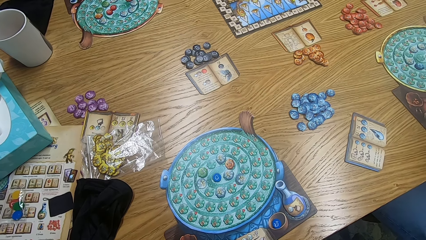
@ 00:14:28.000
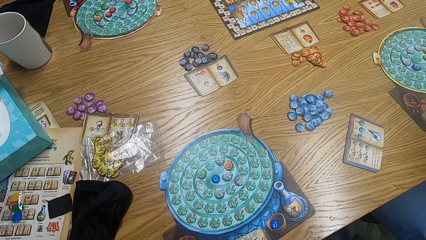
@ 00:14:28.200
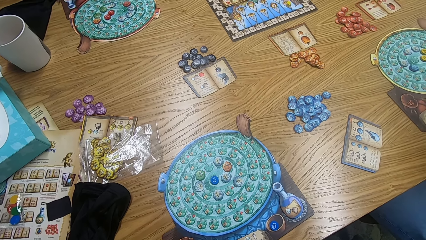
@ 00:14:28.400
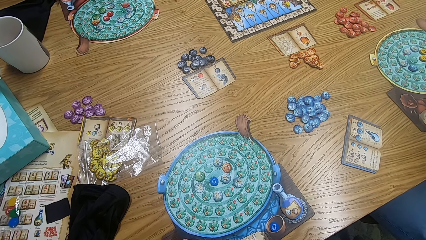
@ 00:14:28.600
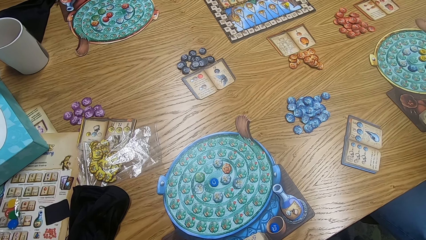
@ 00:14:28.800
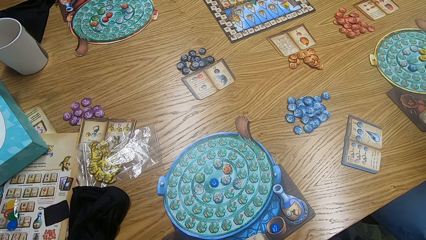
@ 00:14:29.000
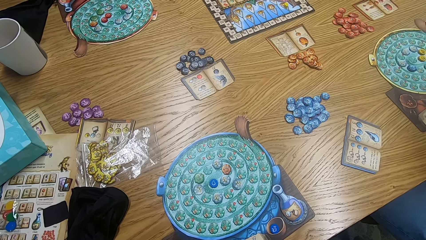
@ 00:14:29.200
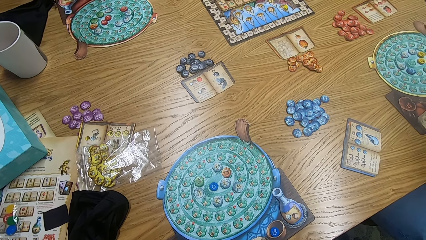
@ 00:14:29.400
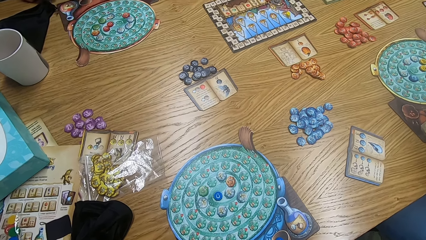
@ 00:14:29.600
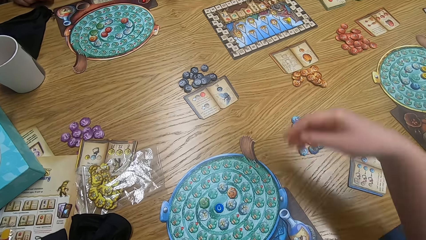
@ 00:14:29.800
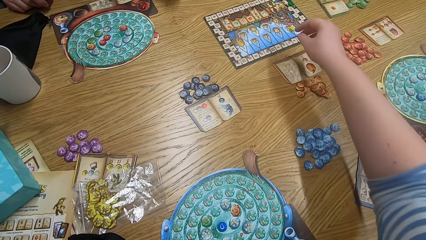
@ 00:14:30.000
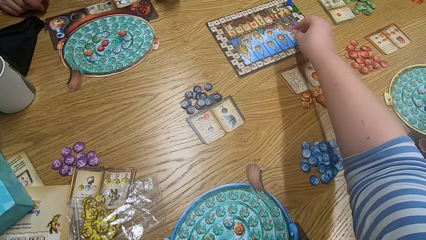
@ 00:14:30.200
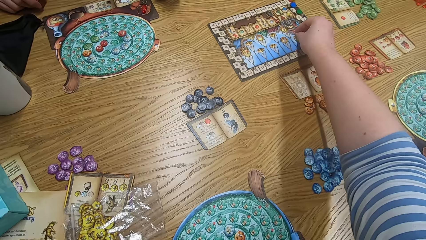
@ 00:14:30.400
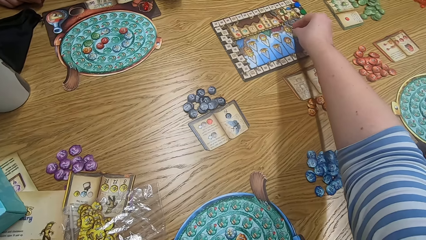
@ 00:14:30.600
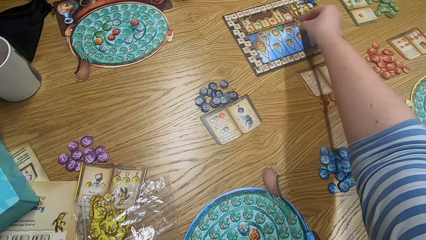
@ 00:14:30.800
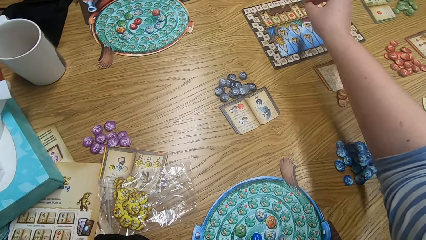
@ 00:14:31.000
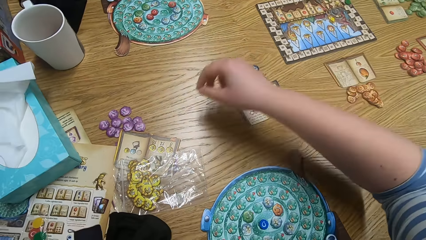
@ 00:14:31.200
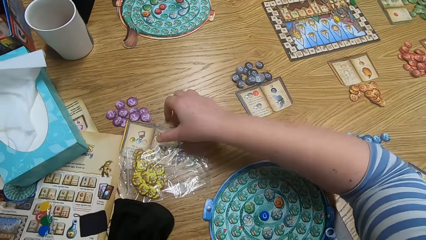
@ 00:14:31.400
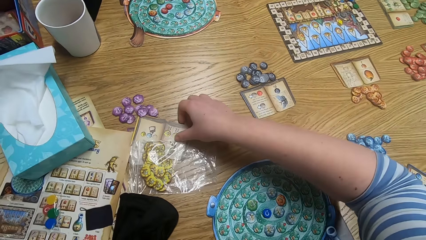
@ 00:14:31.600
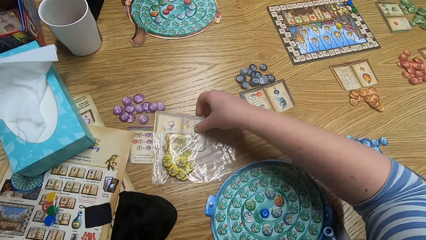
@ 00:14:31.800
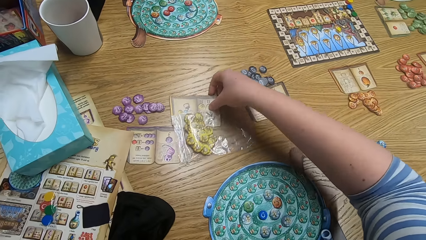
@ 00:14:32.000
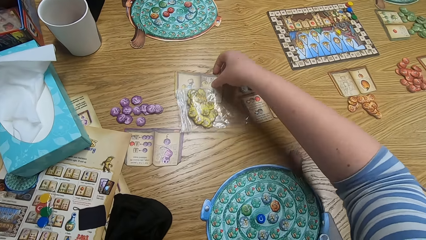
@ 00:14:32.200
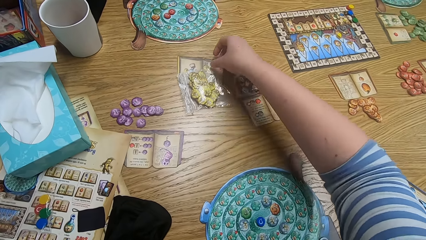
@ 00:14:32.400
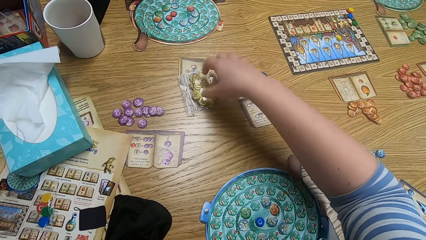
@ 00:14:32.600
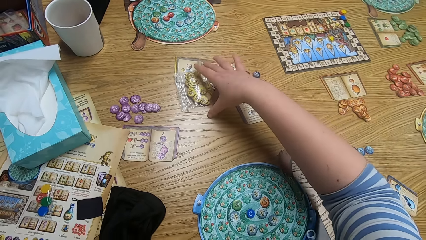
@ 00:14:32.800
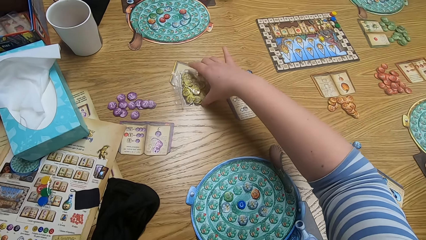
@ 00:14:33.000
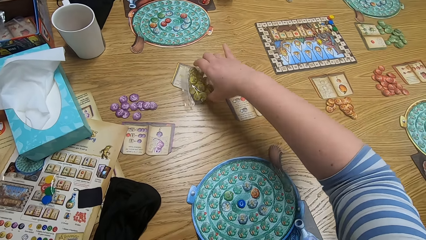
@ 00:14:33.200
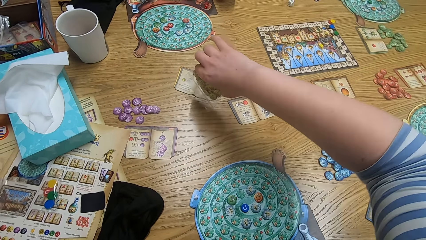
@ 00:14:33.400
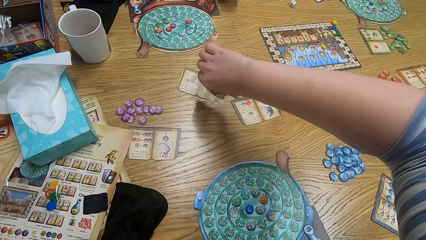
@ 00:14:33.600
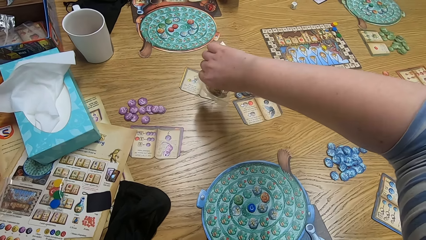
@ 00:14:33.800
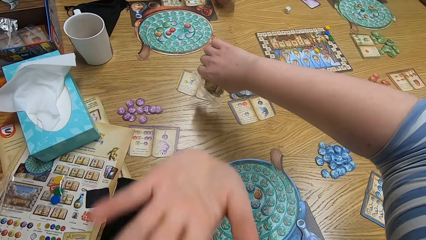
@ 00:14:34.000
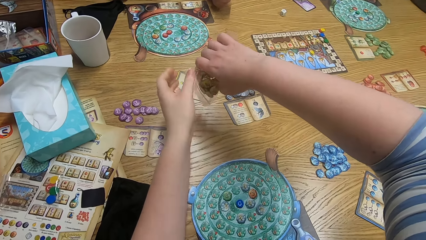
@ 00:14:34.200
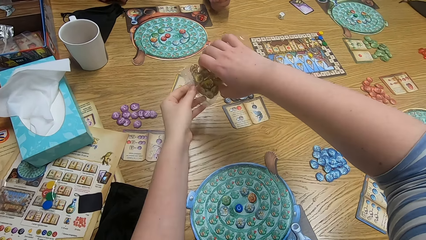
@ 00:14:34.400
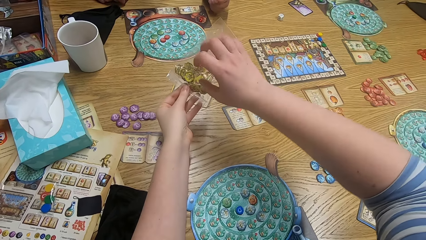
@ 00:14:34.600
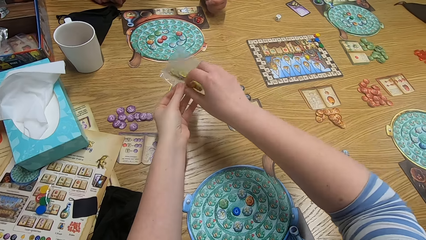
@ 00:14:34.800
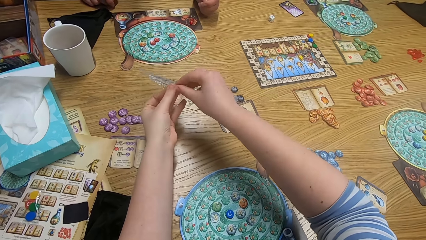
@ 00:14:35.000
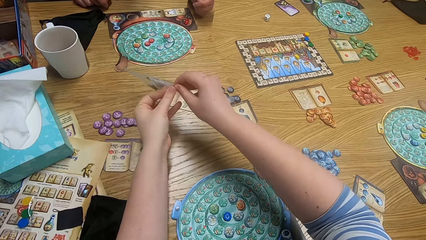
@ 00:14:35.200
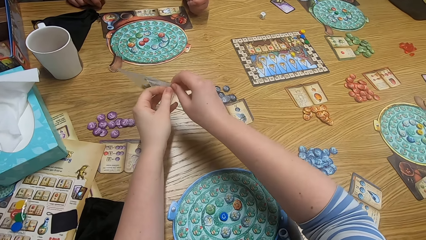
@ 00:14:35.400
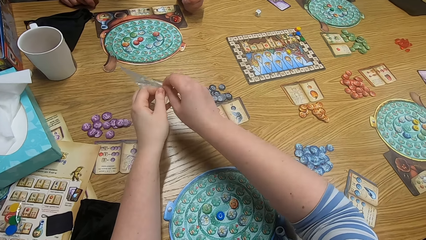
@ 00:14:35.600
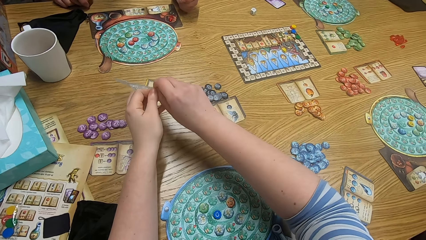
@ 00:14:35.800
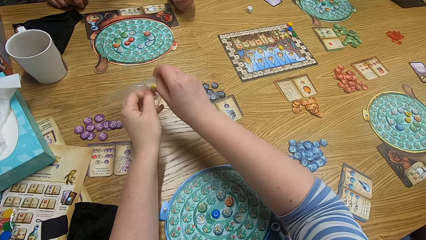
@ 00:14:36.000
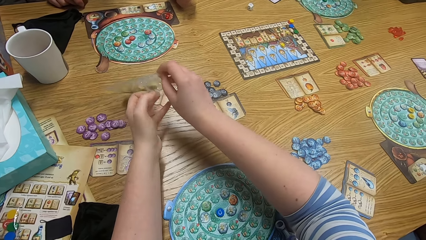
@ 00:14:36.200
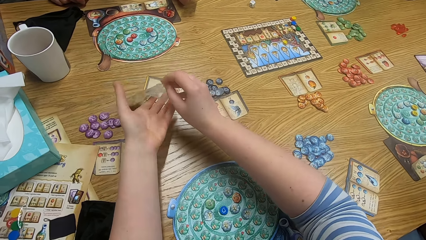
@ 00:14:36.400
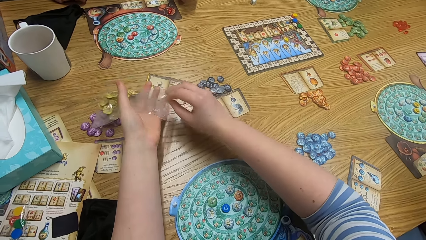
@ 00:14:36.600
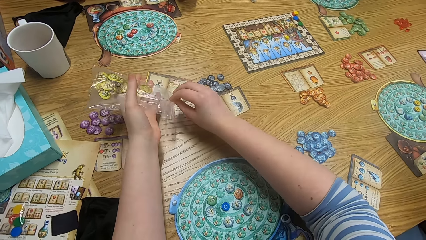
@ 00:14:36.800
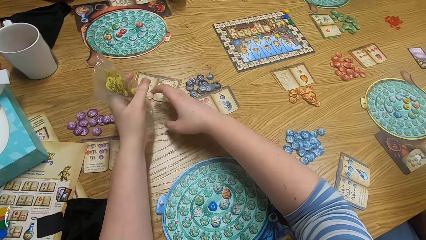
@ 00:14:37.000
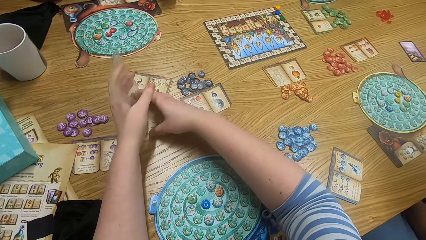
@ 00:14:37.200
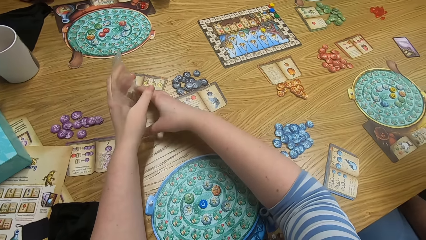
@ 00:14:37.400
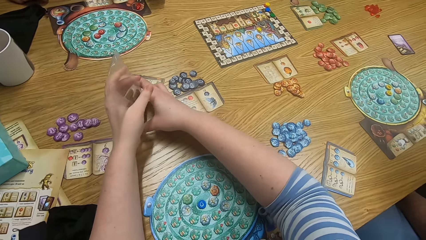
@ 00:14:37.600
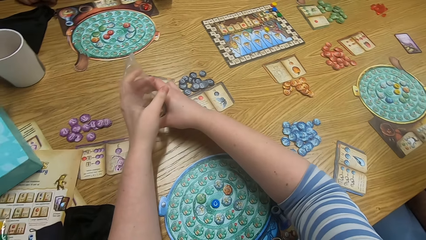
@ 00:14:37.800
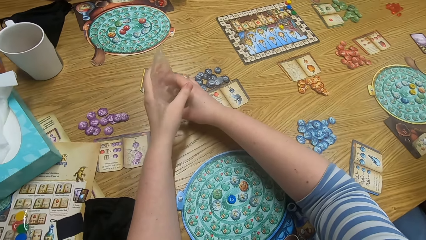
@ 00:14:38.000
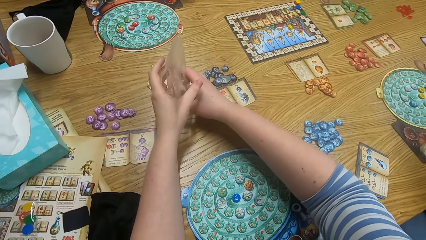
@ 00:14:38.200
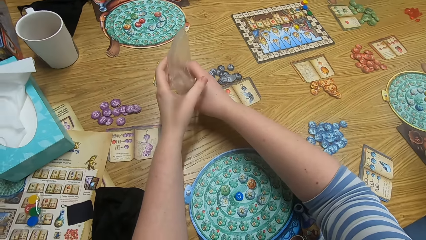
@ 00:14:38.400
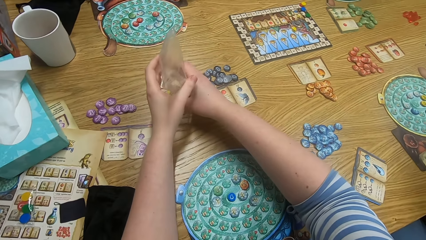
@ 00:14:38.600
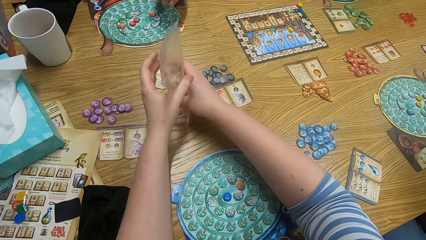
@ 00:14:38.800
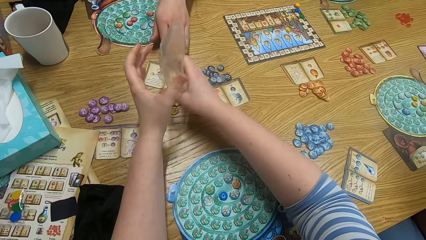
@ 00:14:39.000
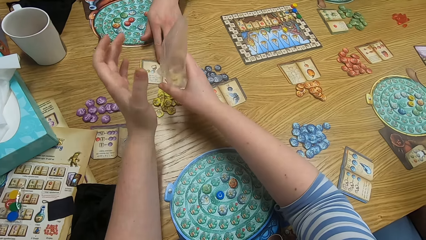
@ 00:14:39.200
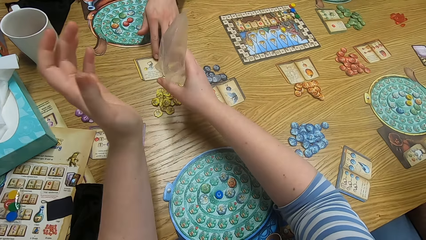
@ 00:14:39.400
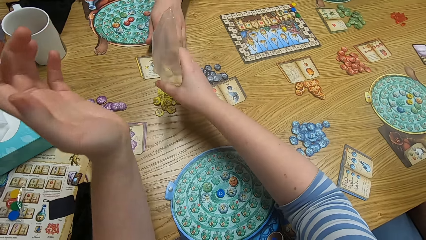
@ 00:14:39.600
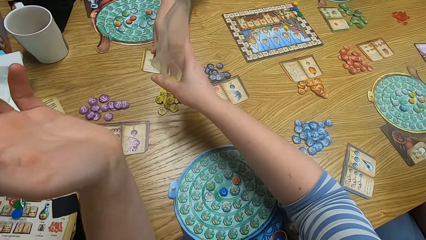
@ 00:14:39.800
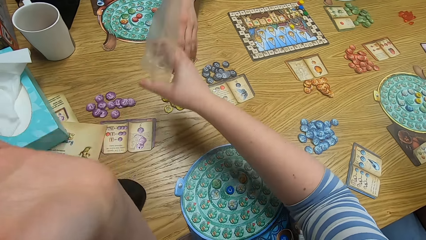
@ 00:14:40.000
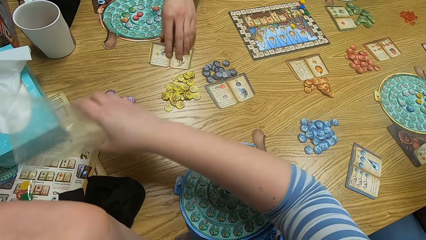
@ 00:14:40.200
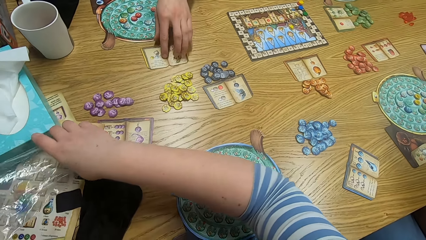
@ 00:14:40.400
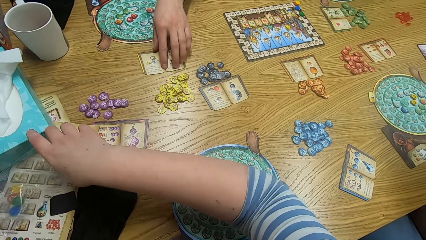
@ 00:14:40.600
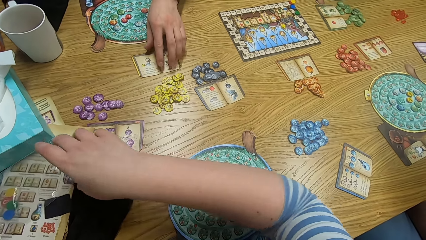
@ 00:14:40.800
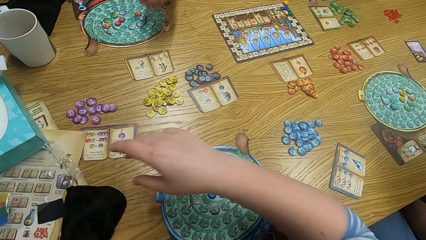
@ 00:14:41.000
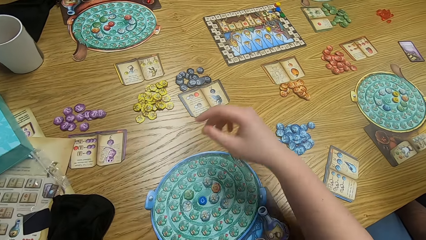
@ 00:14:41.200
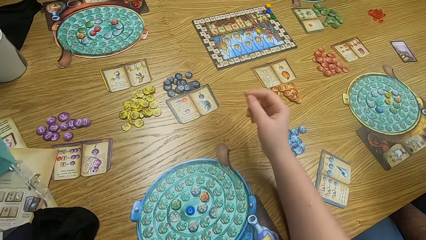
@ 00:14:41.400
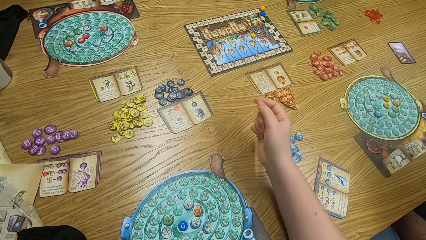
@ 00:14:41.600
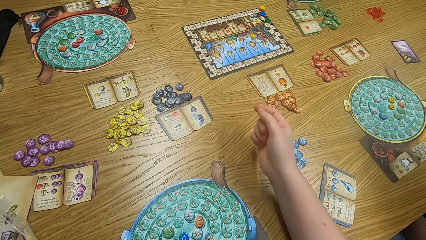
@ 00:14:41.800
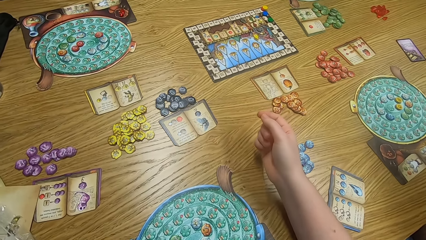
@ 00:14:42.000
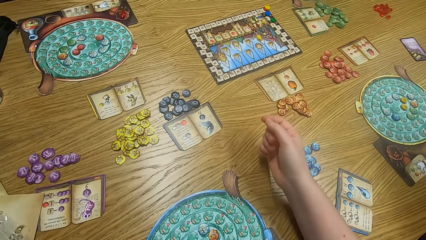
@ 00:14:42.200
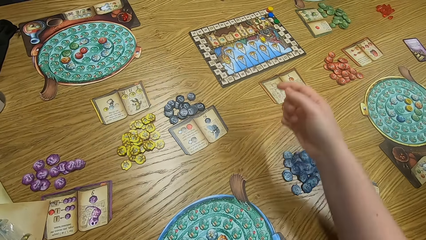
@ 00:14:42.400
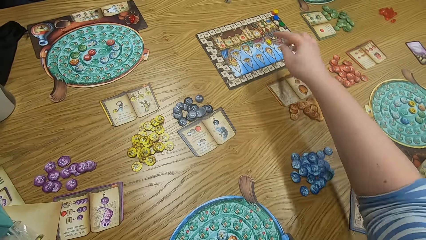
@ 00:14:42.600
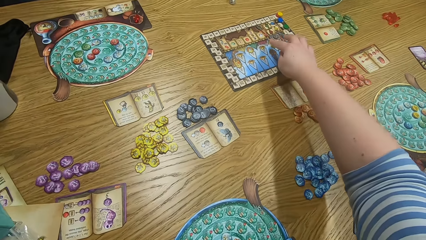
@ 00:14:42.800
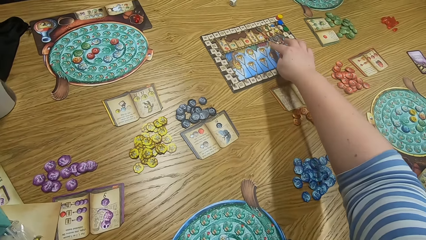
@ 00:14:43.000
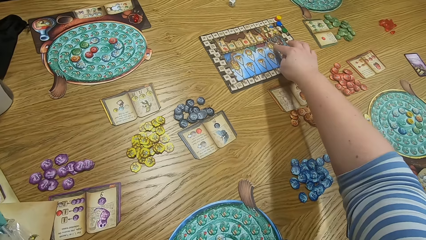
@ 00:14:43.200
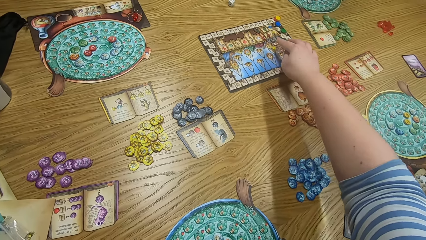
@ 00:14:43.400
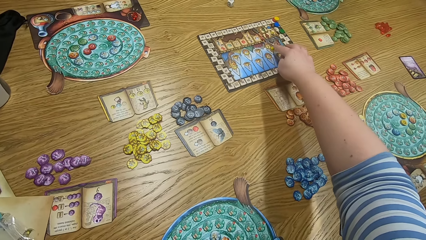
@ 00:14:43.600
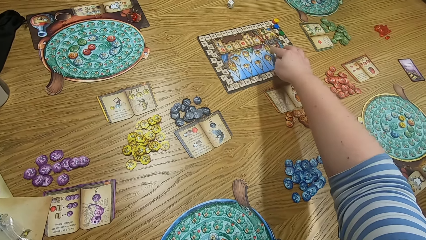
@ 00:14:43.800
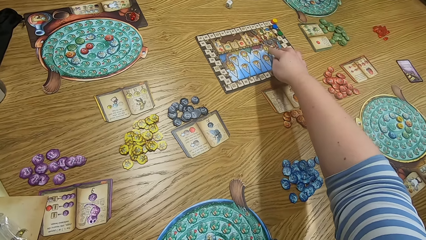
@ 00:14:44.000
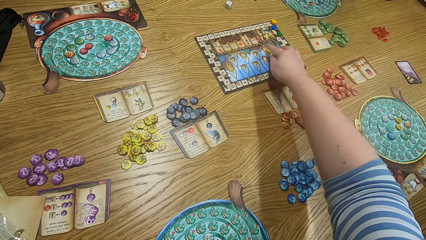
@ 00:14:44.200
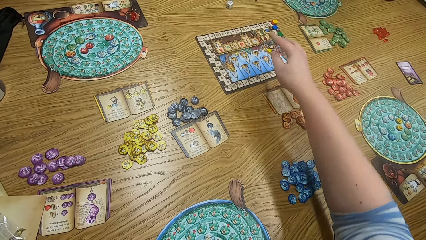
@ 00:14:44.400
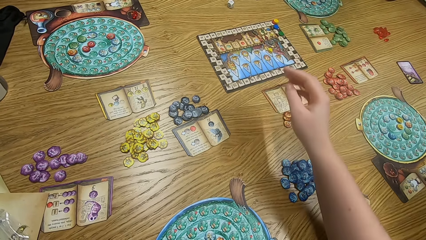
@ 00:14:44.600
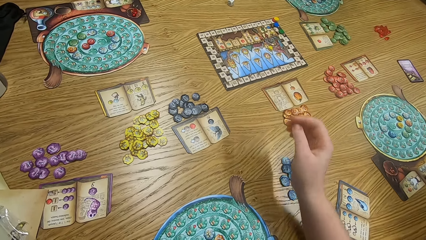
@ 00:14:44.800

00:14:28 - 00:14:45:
The camera wearer plays scrabble. They move a plastic bag on the table. They pick up something. They open the plastic bag or paper. They pour tiles on the table. A man picks up something. The man holds papers on the table. The camera wearer places the paper on the table. The man touches something. The camera wearer places the hand on the table. They play the game. They point on the game board.
